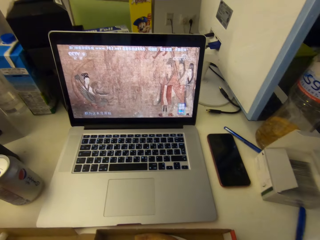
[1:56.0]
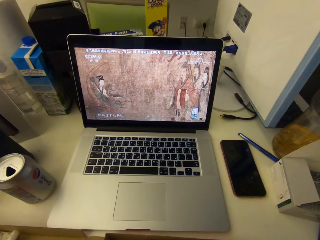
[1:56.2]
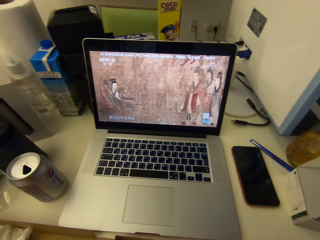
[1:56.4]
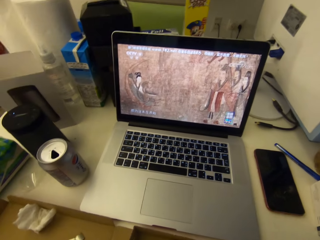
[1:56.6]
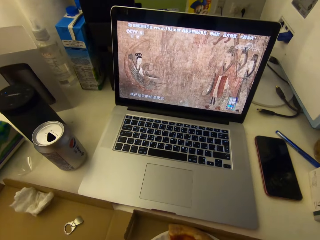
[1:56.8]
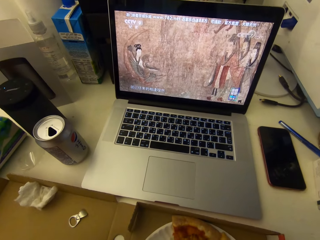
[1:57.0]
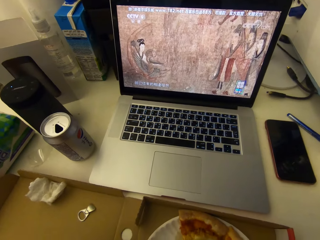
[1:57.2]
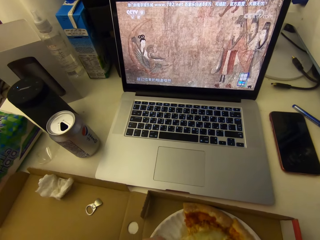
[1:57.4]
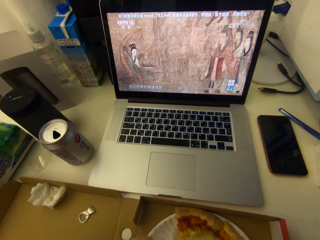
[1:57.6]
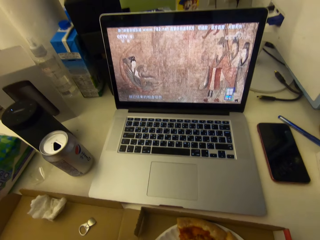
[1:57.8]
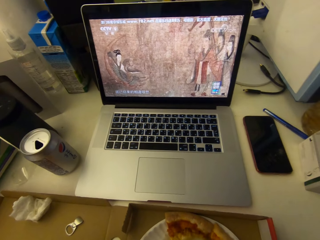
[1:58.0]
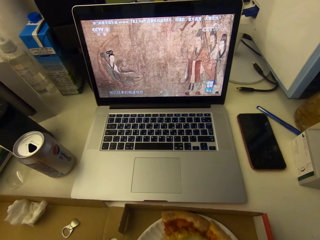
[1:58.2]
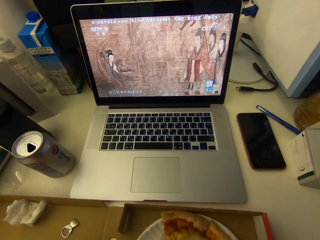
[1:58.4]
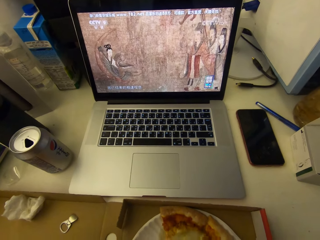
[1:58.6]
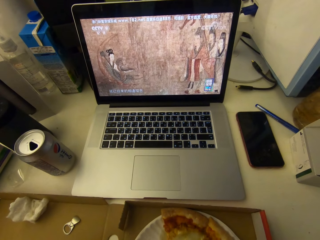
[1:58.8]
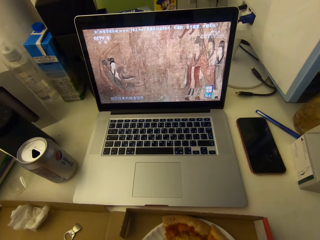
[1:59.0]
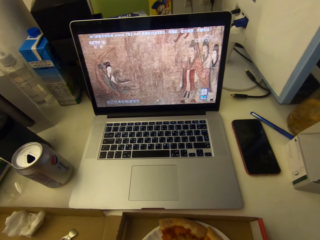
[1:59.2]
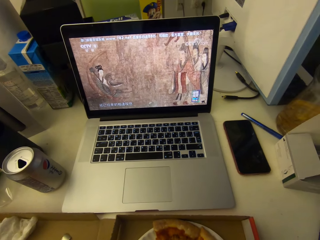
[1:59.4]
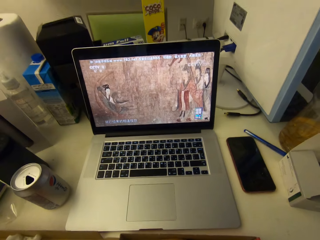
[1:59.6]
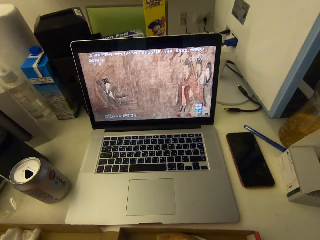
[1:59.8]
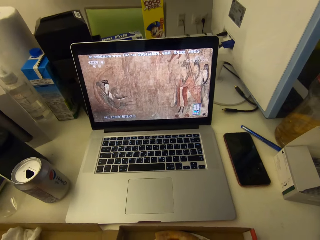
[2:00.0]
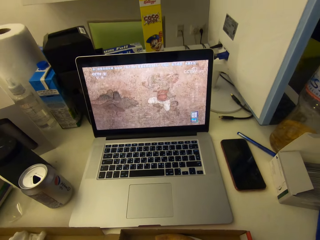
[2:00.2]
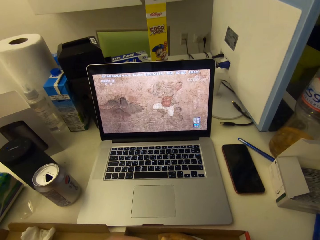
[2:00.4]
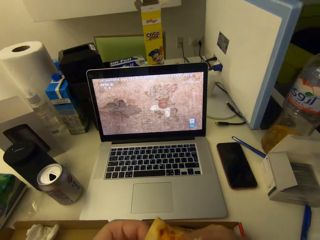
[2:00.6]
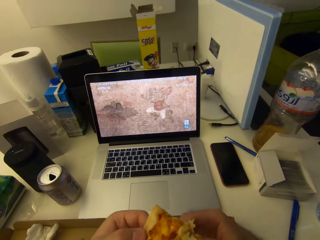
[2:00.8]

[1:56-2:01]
The camera wearer eats the other slice of pizza.

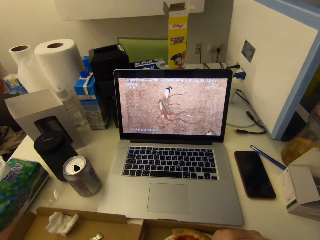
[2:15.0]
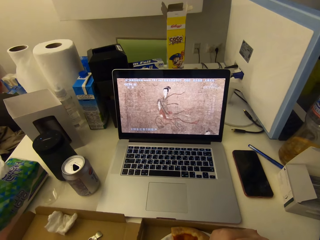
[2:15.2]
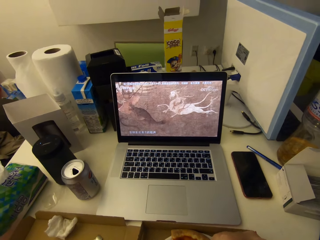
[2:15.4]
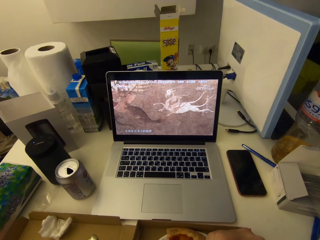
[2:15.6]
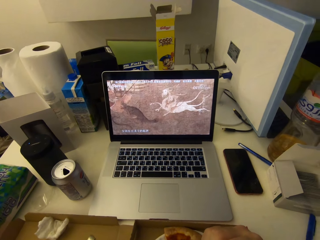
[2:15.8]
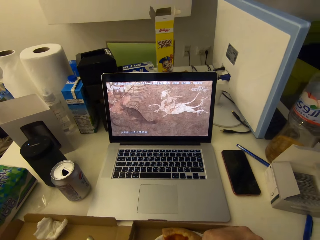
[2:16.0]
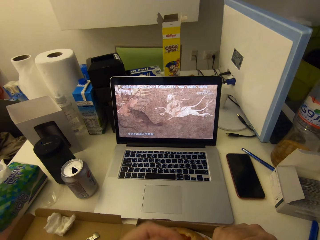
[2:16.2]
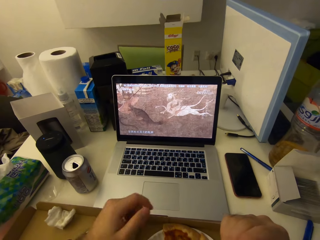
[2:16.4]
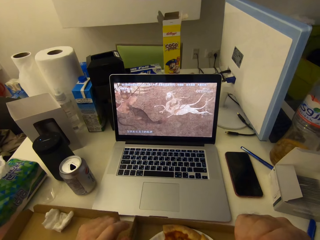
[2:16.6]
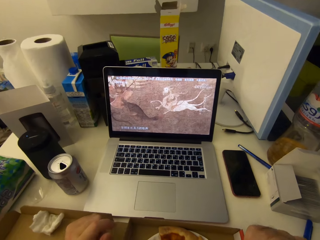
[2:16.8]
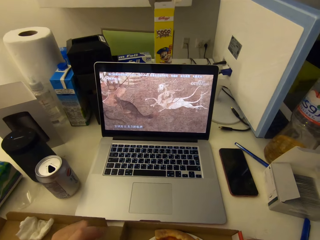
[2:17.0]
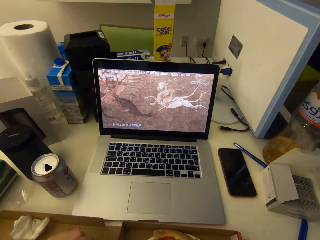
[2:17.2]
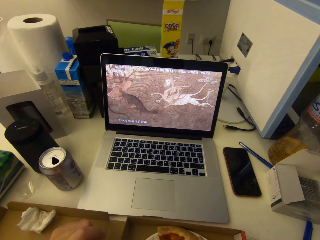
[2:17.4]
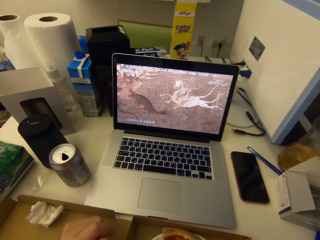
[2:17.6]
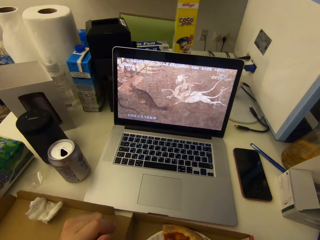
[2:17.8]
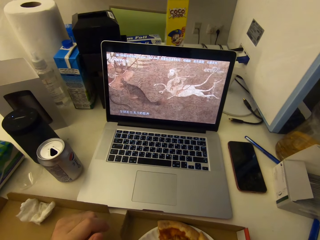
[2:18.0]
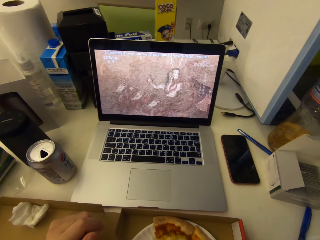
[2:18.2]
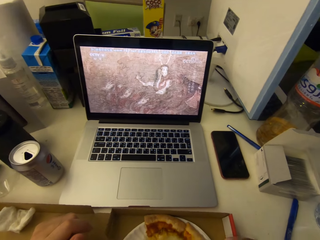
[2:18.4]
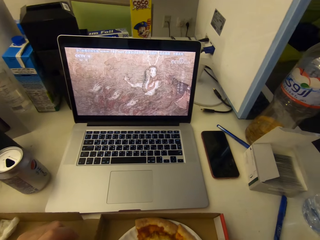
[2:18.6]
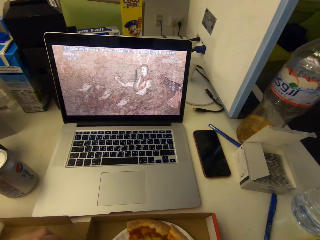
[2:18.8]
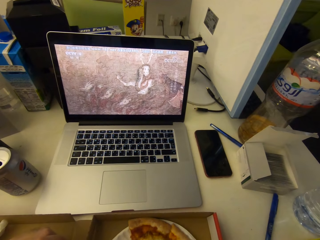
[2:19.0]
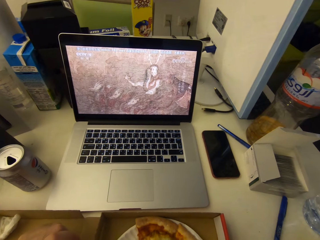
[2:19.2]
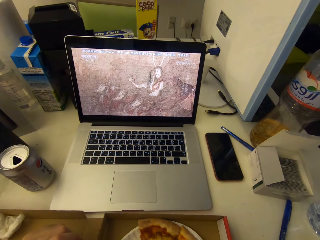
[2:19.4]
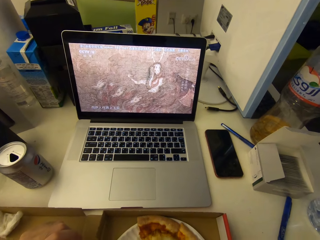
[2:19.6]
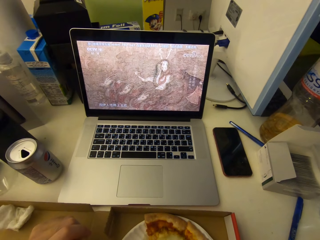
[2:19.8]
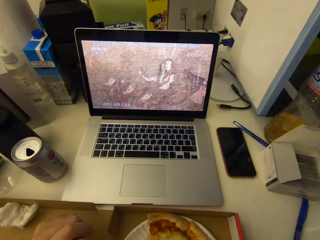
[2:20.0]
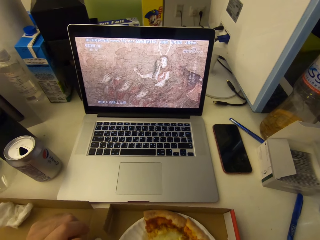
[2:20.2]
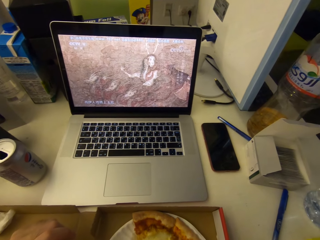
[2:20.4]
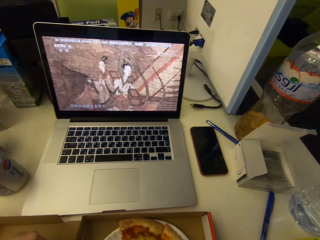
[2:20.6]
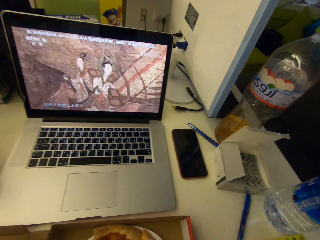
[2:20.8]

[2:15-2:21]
The camera wearer places his hand on the table.

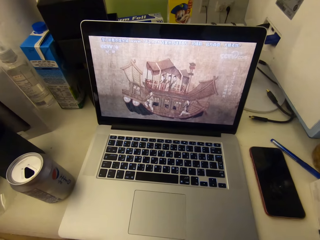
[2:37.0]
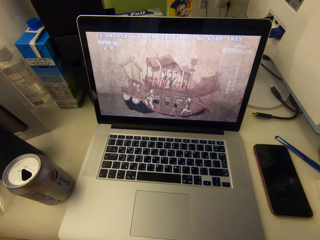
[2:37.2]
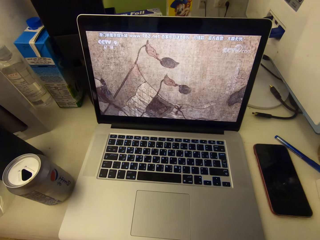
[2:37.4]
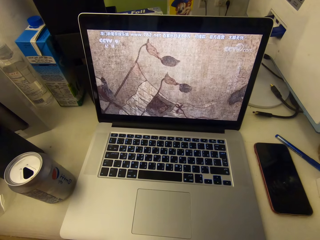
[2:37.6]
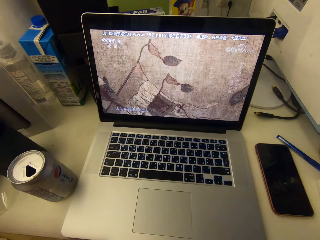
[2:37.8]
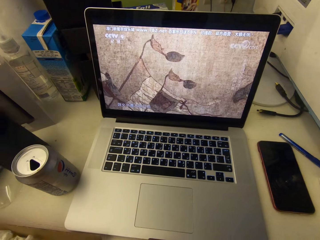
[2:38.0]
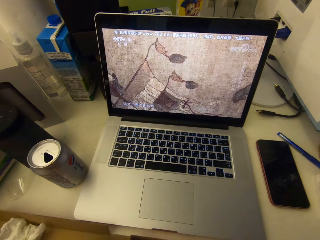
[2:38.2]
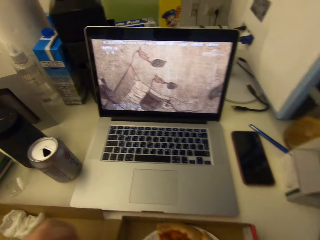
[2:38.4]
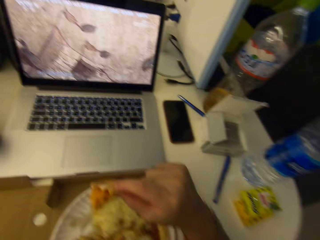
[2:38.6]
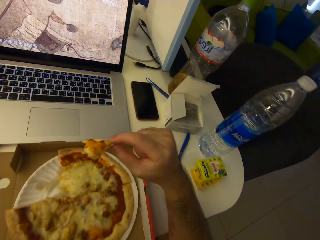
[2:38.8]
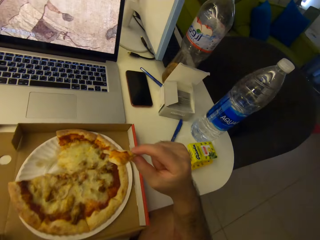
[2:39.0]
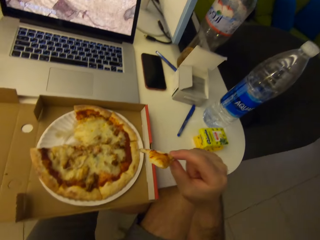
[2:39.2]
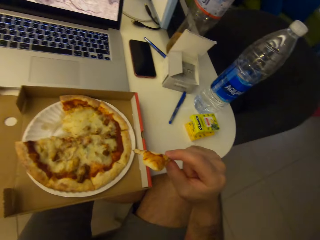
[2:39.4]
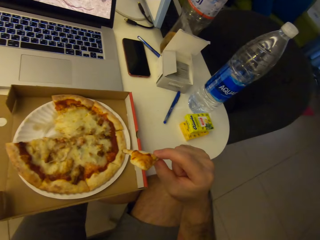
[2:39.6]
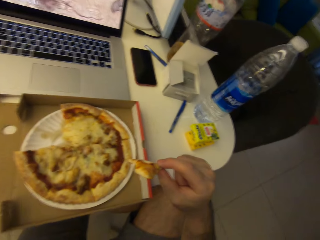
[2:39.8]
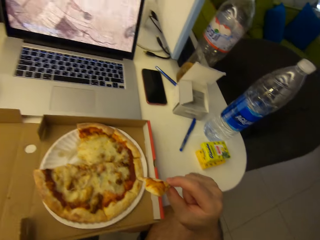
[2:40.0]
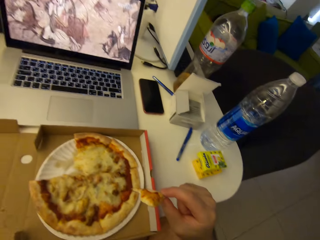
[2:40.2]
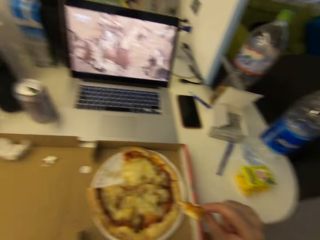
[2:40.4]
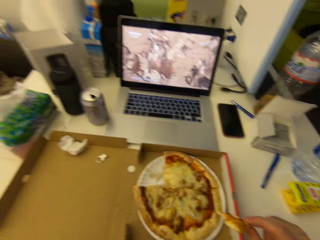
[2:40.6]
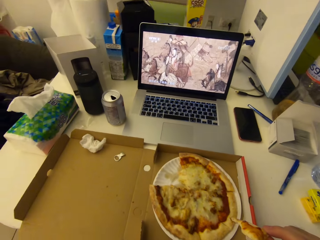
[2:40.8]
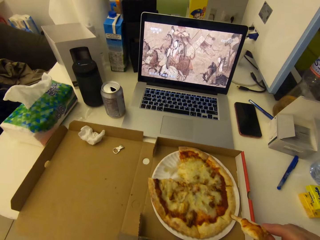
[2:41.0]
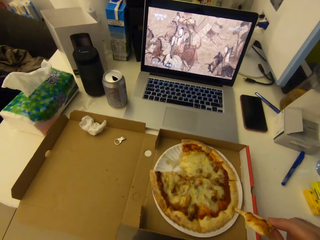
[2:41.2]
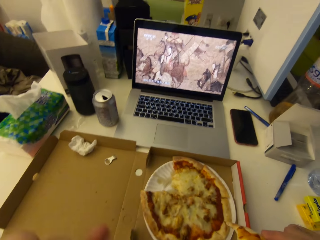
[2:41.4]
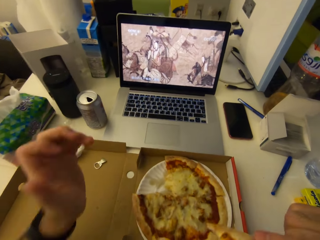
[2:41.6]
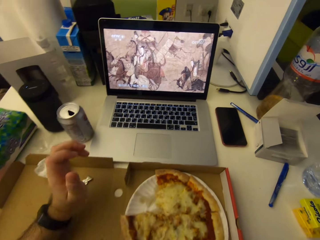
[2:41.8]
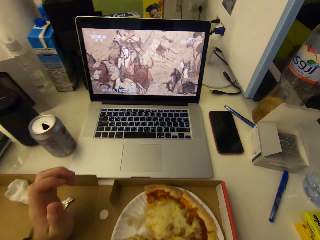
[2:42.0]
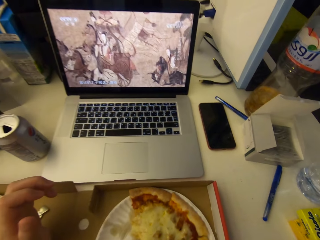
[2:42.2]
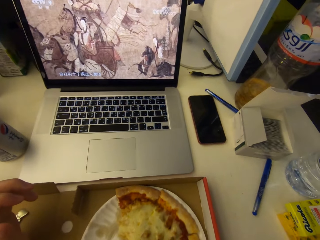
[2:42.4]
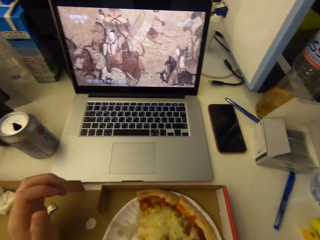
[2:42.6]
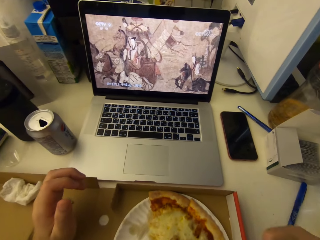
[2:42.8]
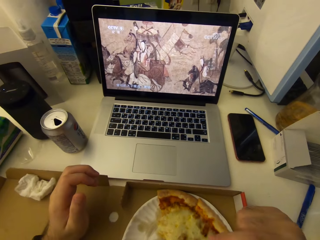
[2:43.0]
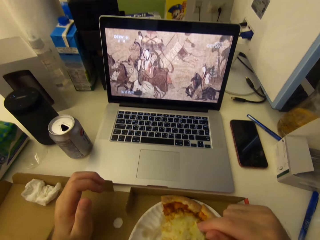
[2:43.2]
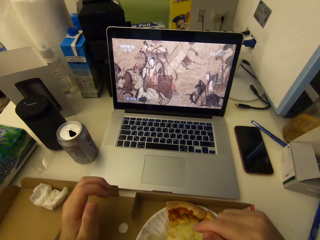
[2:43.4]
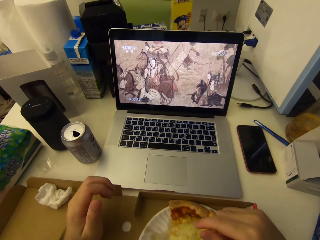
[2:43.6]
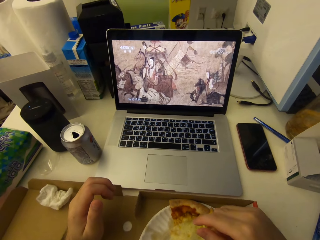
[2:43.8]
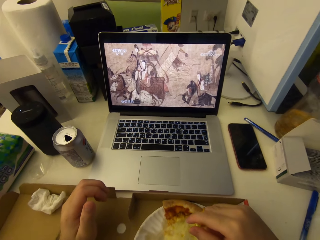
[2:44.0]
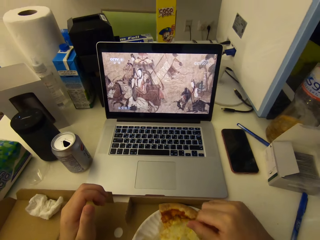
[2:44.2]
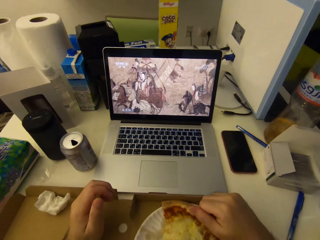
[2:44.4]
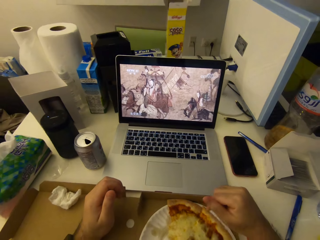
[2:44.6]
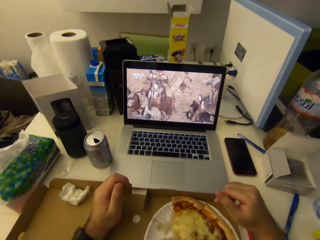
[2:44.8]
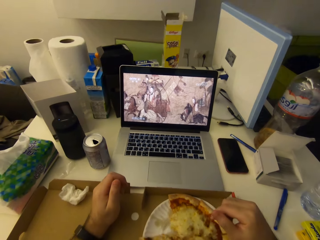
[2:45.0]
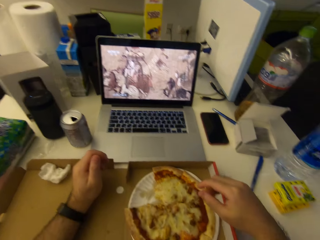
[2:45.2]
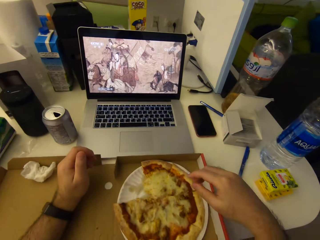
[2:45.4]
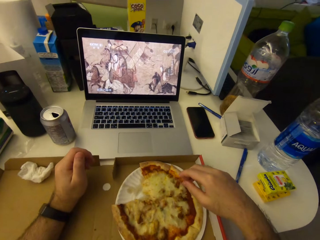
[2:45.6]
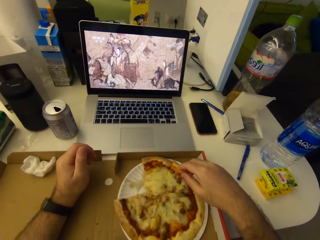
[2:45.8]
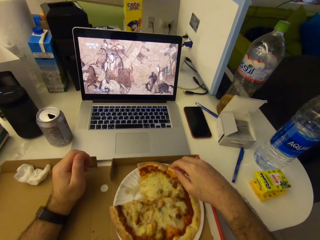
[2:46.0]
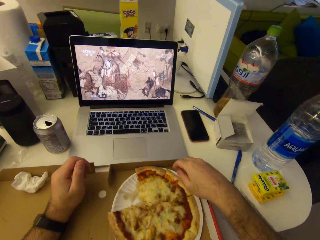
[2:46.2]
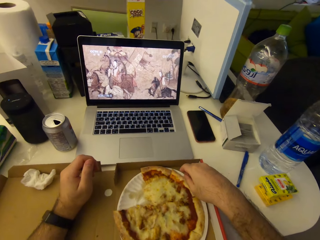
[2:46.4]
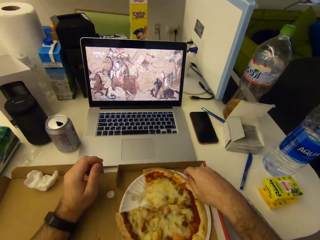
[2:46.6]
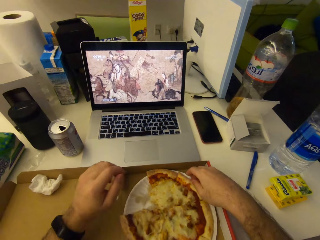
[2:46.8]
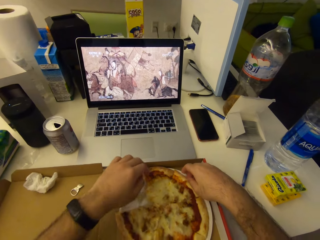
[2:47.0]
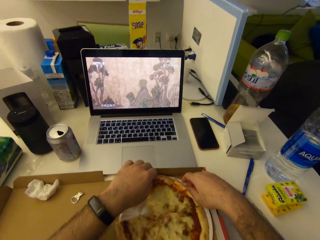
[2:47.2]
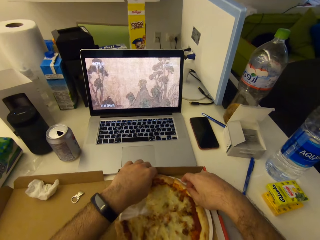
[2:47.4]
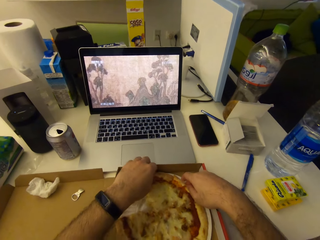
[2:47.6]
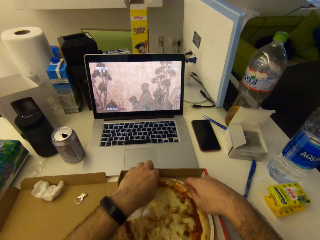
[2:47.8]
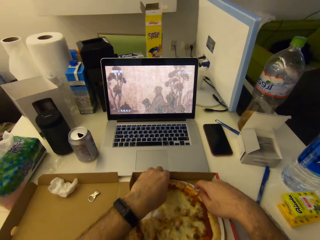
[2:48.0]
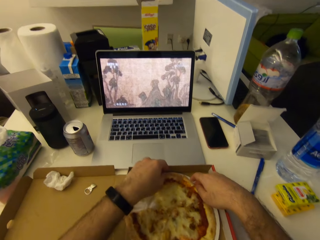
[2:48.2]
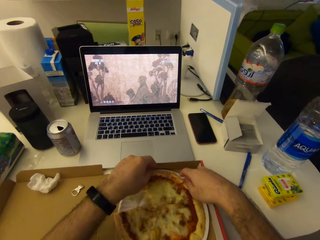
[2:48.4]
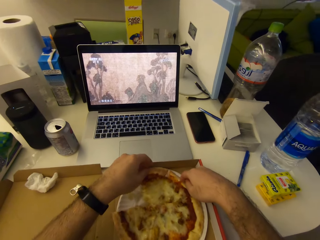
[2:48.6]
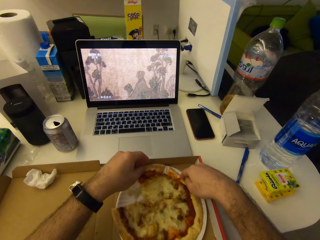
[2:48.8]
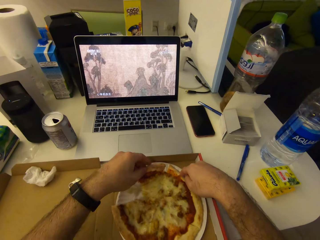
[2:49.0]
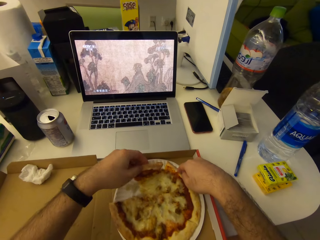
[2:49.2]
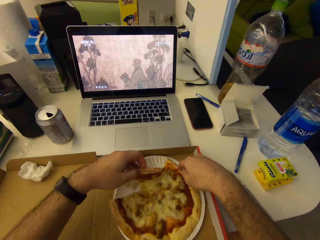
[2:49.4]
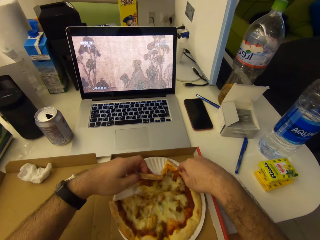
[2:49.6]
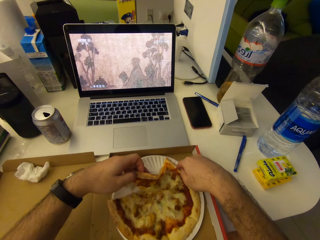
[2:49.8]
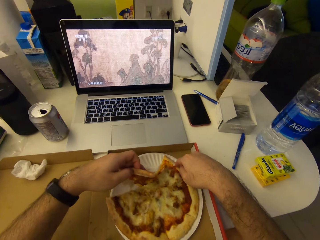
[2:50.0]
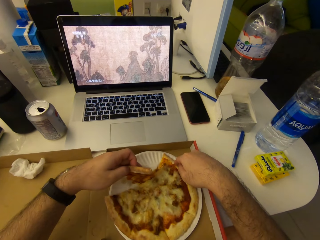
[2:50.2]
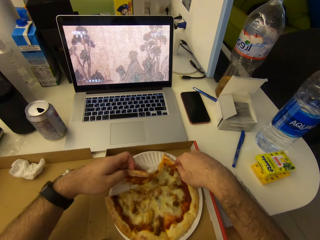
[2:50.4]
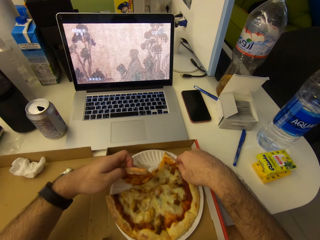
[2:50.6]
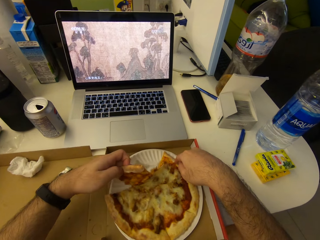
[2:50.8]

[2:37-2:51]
The camera wearer touches something. He places his hand on the table. He cuts a piece of the pizza. He picks another slice of pizza from the box with his left hand.
